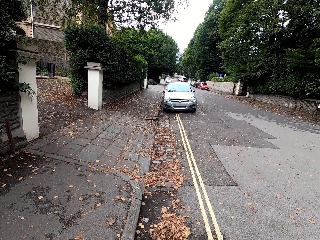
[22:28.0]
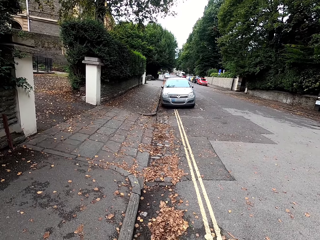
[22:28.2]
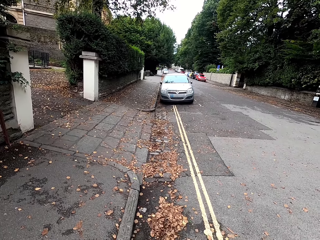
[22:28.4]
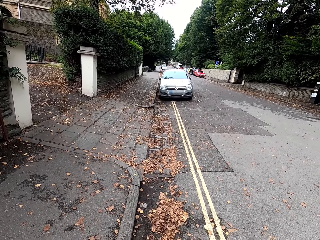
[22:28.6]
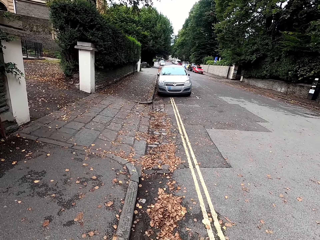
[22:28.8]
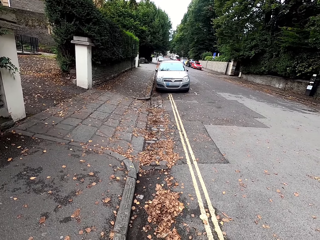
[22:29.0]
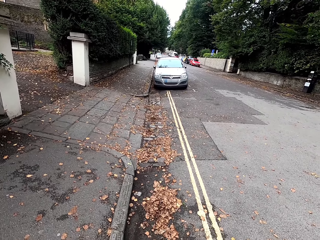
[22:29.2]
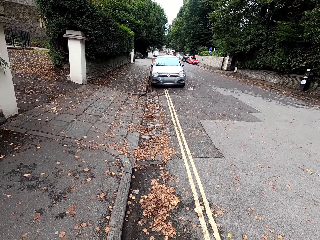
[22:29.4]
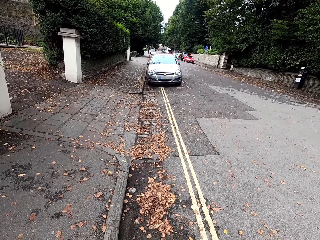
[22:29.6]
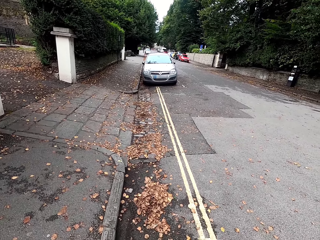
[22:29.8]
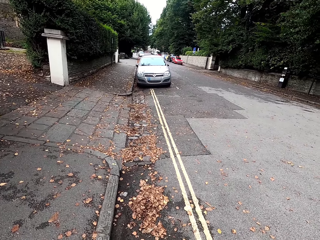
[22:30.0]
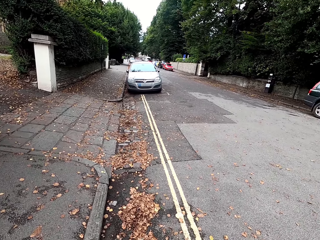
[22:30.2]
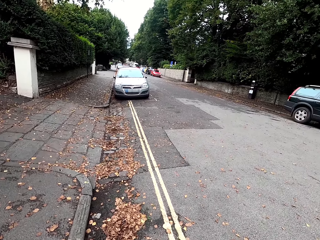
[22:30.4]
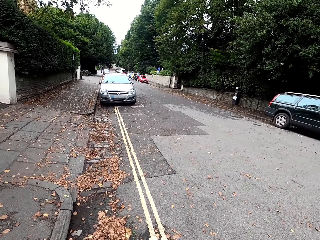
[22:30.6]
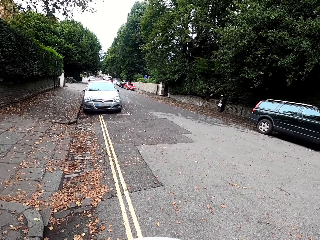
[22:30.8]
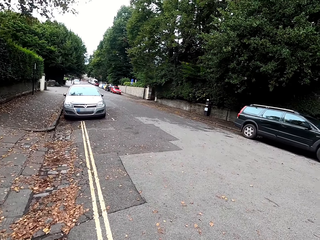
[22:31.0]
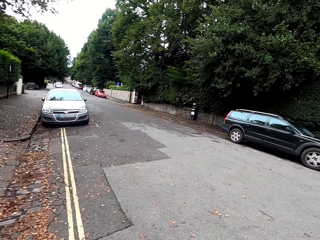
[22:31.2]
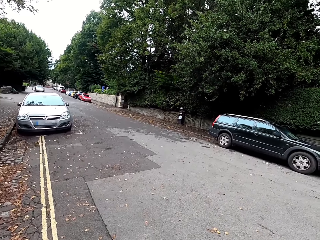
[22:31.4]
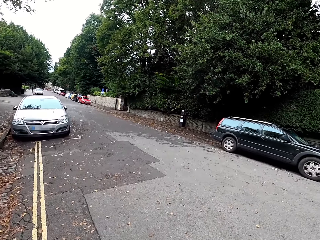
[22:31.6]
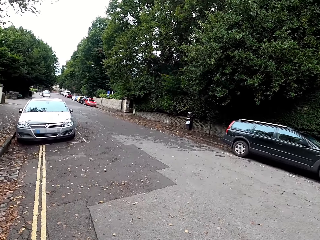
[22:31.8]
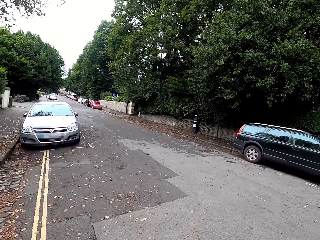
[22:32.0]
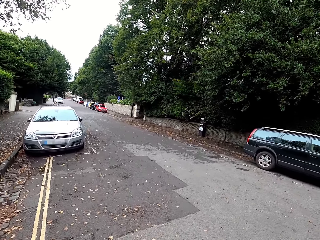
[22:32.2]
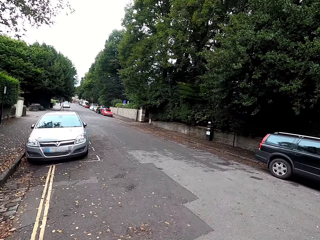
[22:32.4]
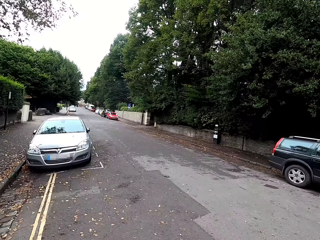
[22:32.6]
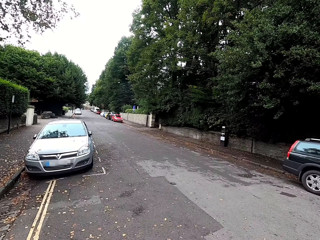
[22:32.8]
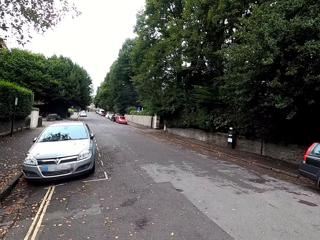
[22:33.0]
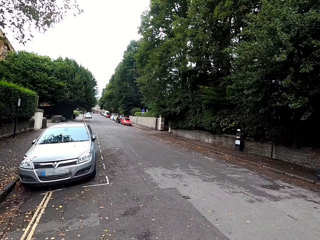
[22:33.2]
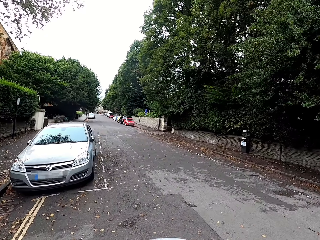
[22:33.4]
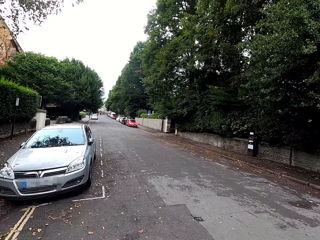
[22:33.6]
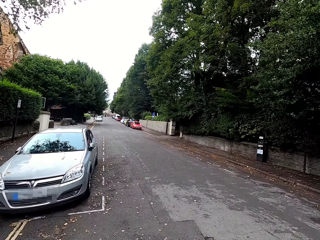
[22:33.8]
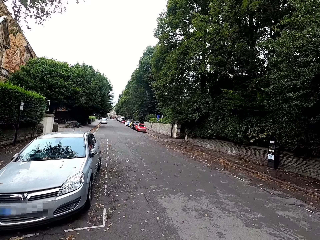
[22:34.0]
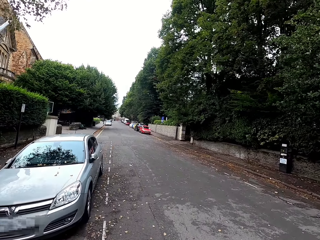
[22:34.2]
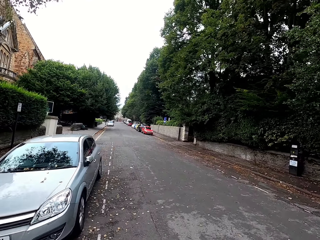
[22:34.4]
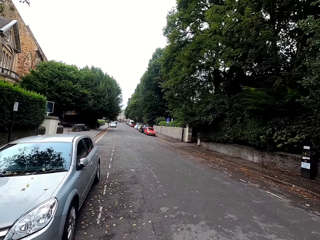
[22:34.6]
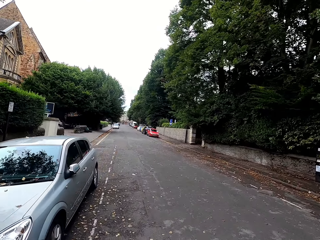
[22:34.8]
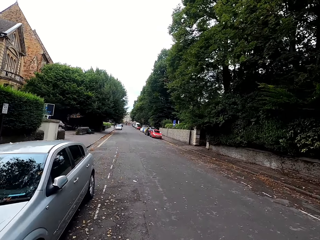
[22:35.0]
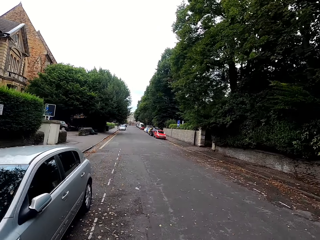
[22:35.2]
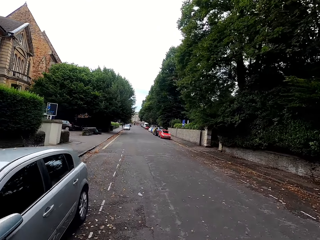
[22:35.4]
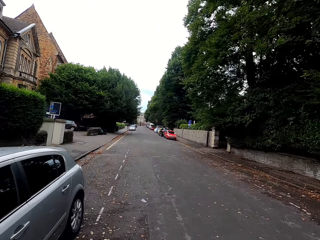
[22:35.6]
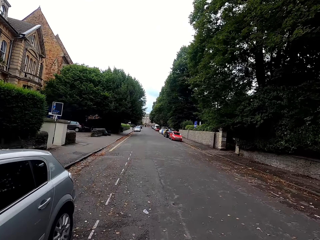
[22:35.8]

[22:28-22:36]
The camera wearer rides a bike on the road.

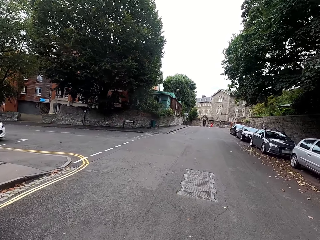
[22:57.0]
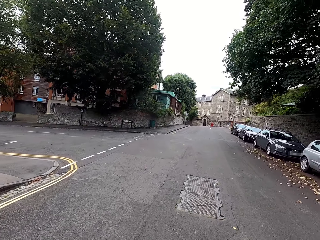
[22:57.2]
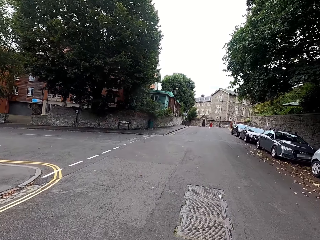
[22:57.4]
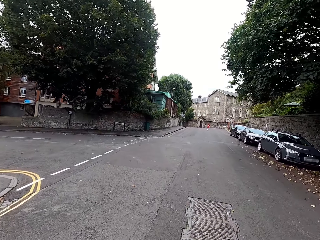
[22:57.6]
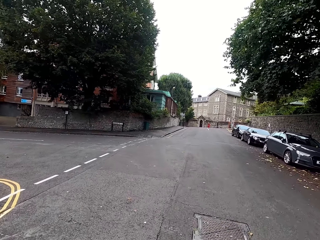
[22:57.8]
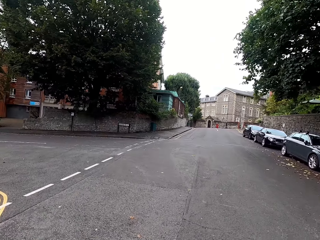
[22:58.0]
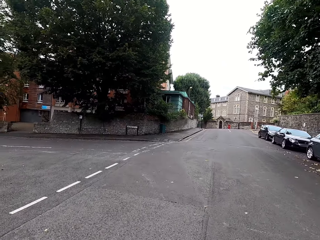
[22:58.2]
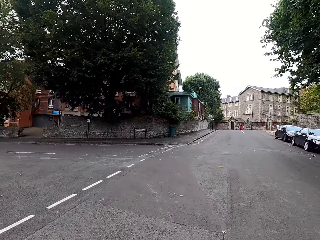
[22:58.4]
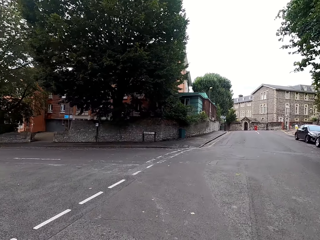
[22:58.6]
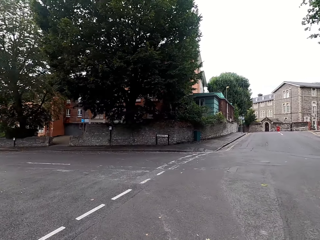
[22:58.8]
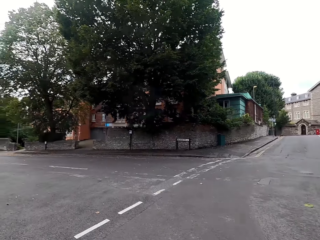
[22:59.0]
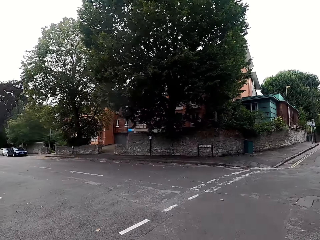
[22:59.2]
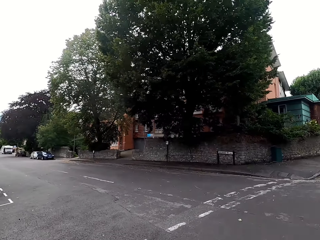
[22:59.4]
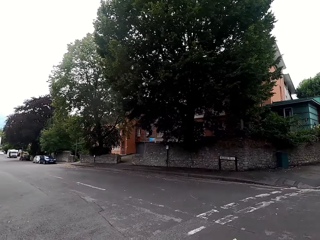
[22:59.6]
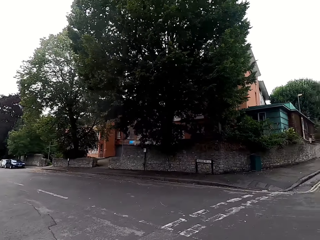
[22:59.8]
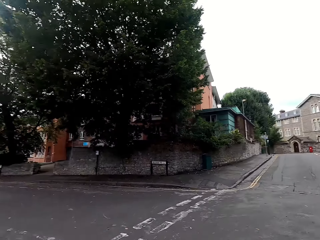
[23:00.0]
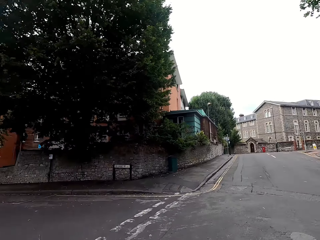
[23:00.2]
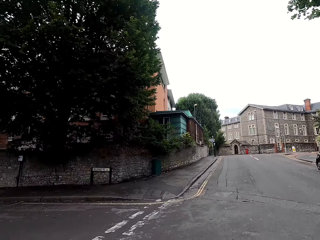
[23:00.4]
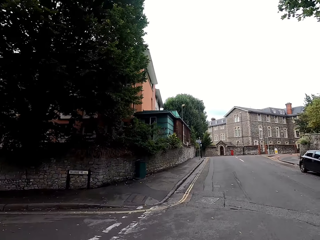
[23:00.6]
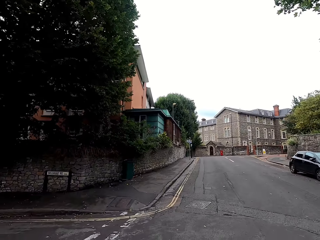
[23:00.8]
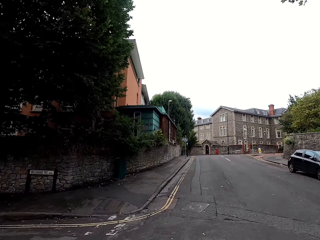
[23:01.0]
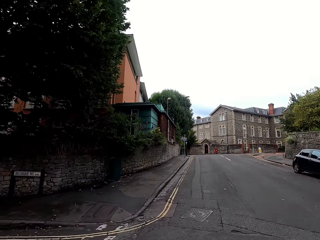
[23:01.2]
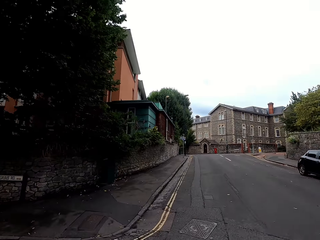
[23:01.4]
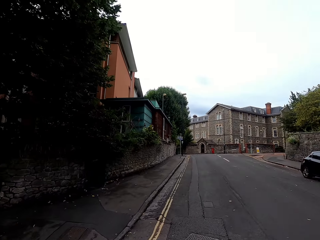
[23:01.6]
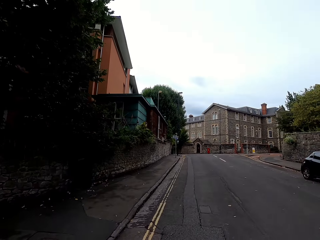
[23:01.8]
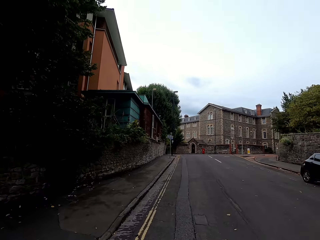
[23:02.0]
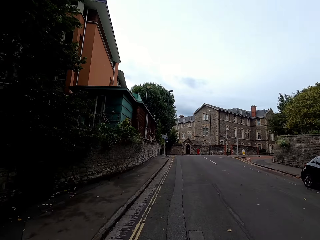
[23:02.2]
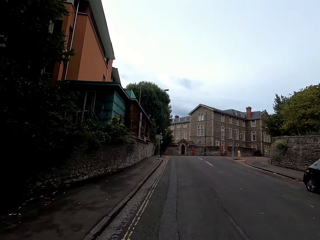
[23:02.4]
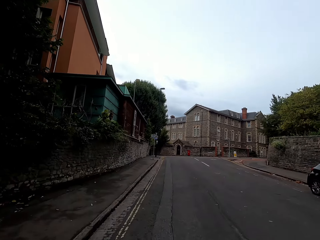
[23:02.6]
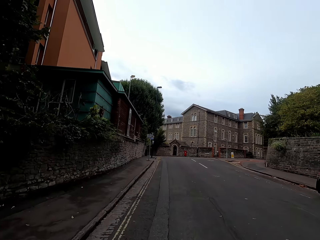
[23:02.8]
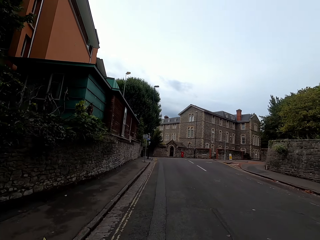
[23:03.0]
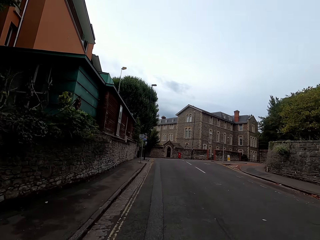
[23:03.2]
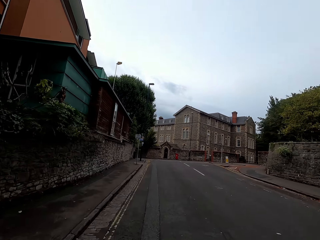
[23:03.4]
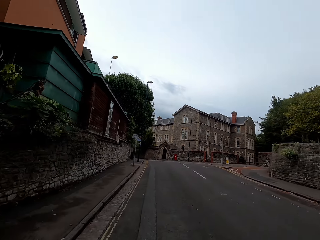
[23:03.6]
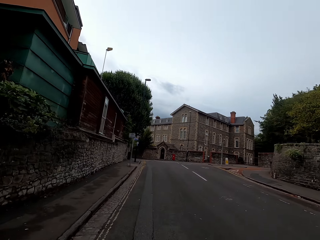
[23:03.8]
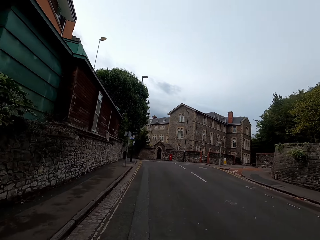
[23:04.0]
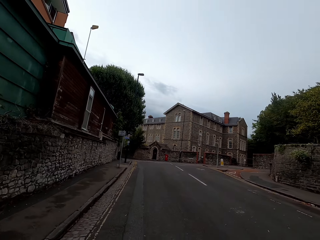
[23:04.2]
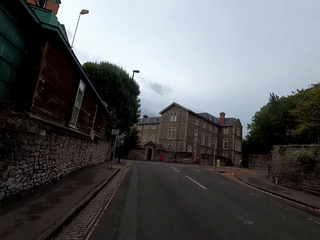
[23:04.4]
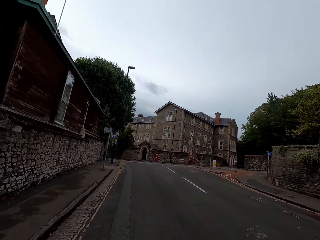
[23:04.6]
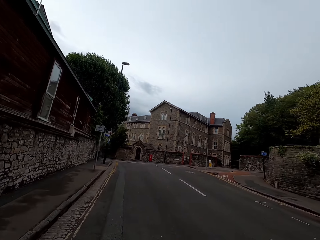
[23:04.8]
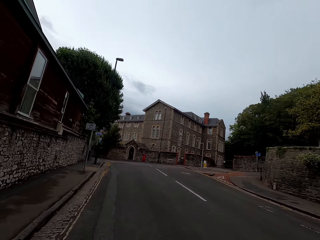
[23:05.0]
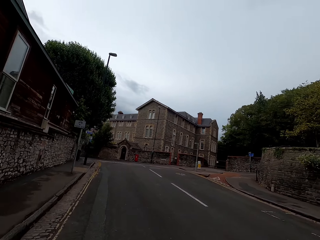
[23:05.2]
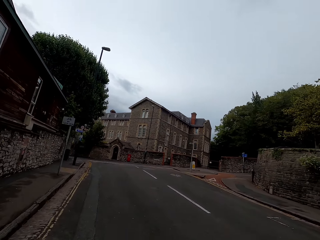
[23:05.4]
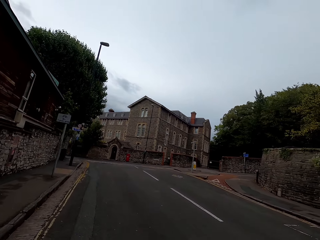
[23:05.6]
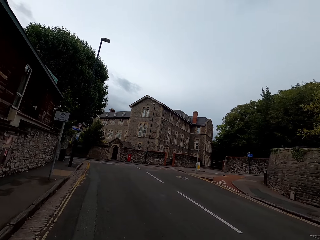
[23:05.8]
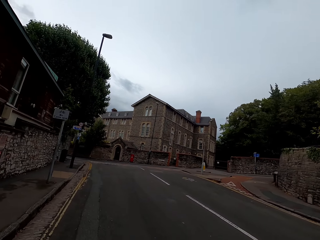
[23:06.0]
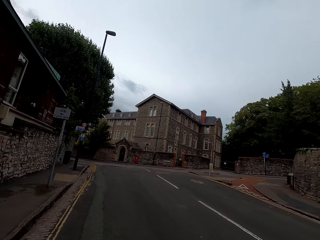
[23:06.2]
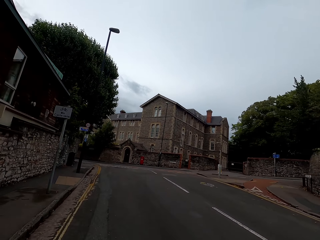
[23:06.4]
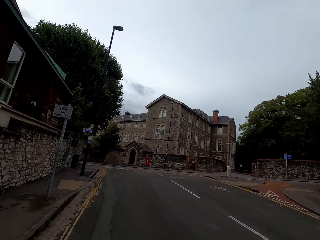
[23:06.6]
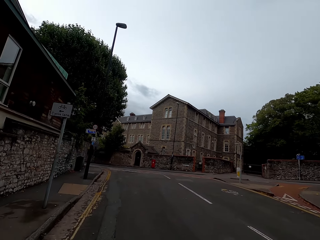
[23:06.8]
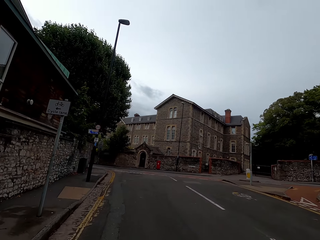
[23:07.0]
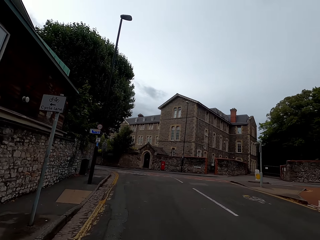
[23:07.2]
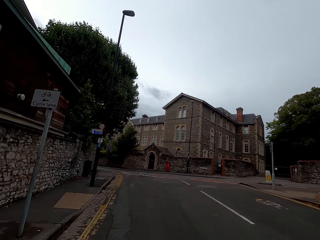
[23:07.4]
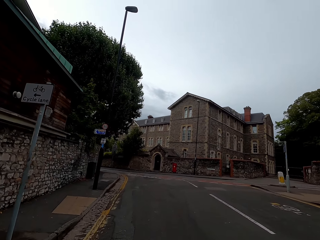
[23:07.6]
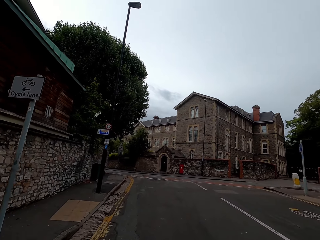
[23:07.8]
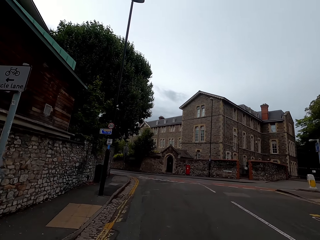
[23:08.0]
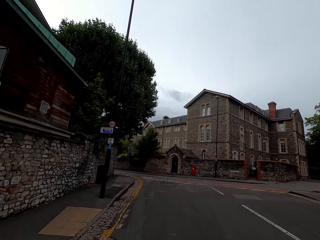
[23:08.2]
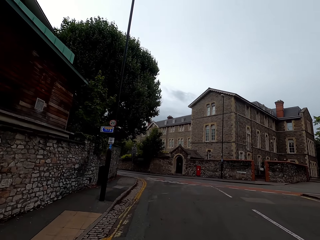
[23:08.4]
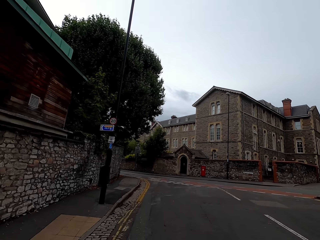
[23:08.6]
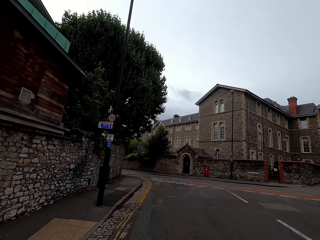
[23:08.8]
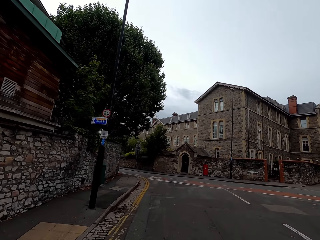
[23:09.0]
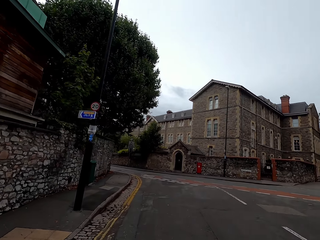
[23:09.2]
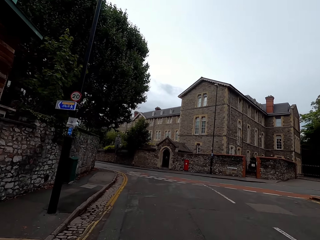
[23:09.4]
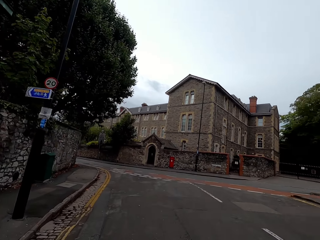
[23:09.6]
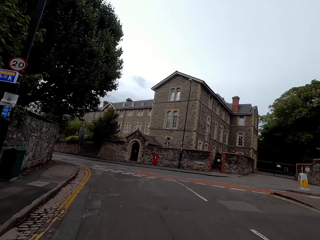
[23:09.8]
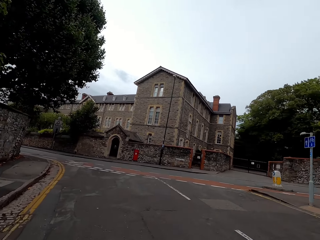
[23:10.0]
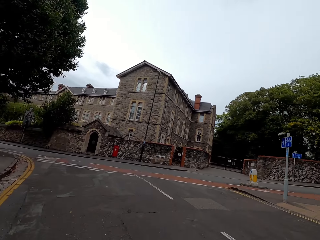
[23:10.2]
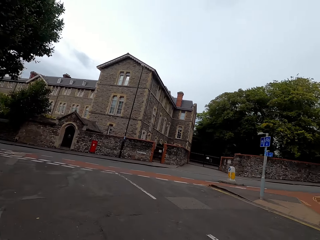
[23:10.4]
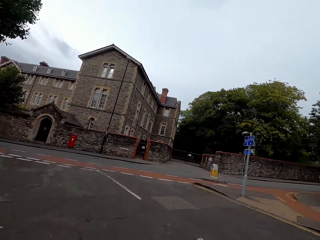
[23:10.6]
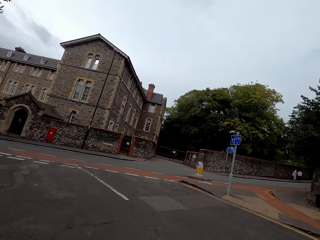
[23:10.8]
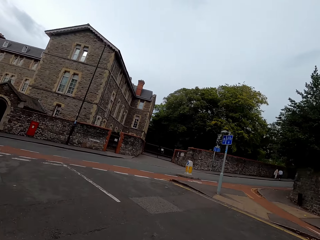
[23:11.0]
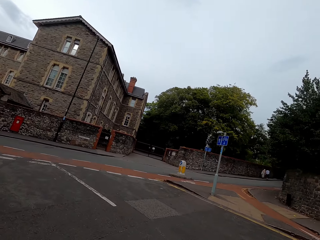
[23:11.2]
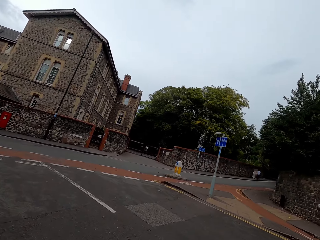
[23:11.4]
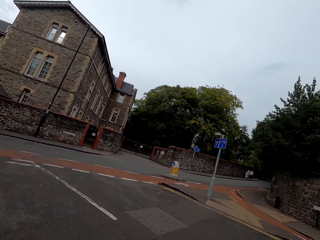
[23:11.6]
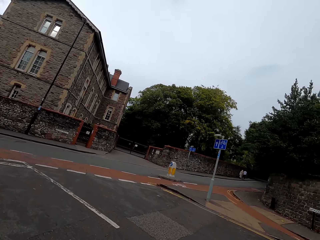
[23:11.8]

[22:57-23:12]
The camera wearer looks around. They ride a bike on the road.
